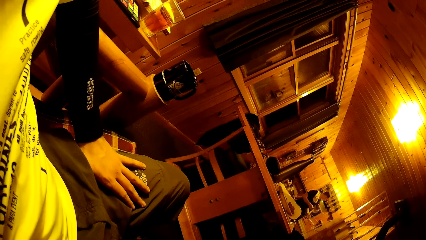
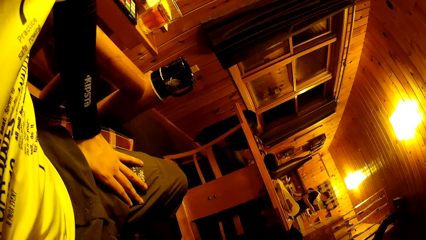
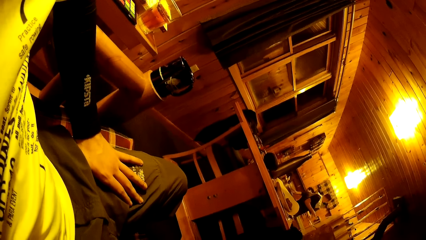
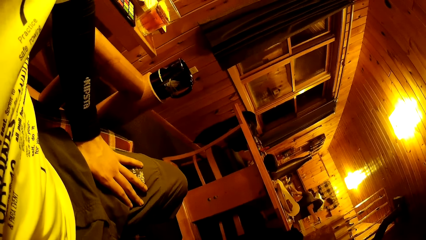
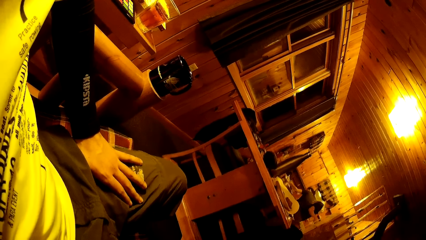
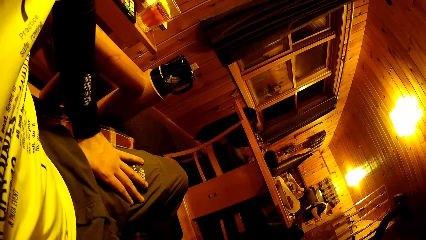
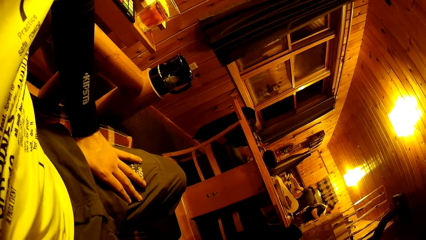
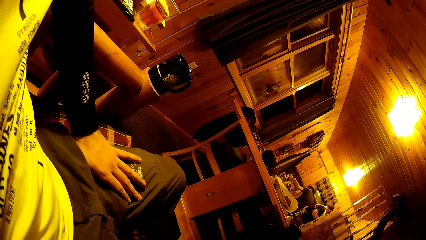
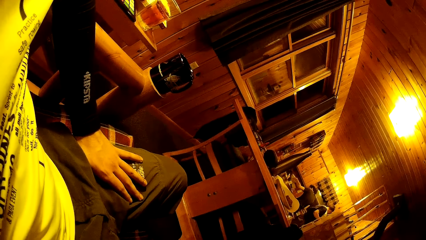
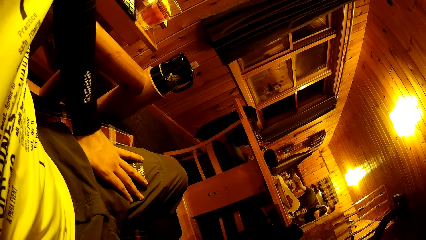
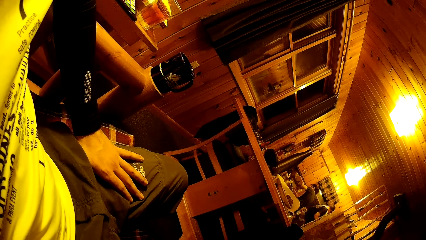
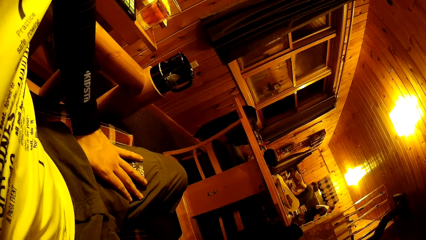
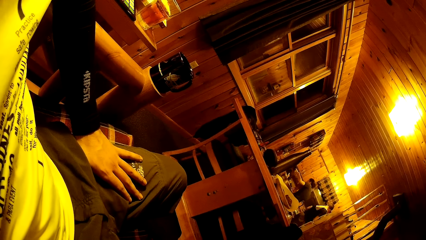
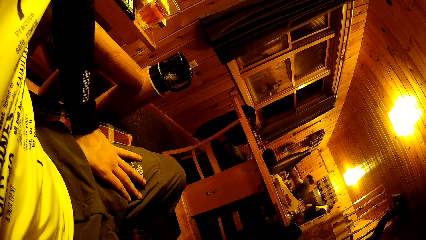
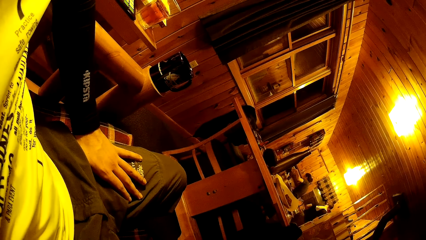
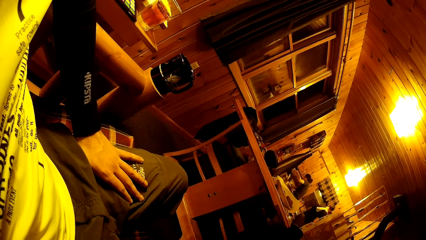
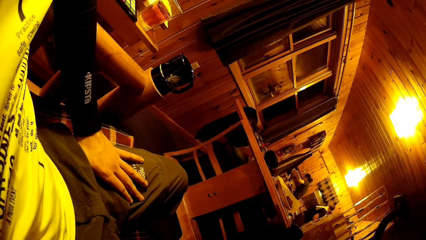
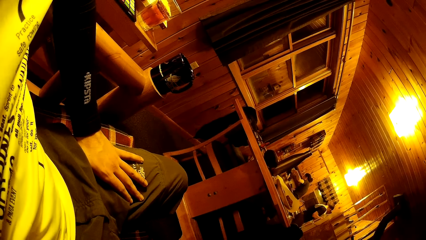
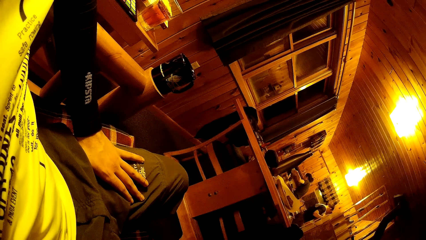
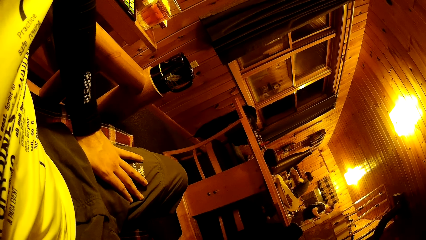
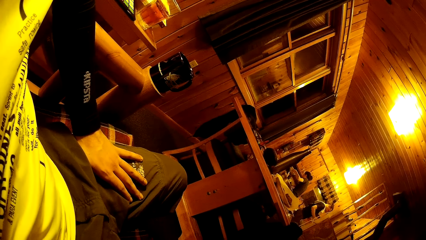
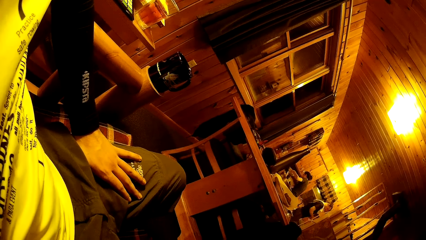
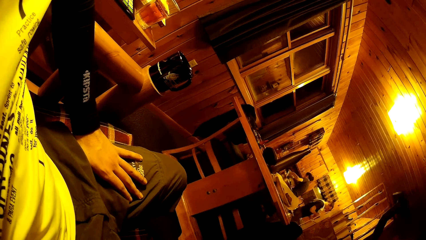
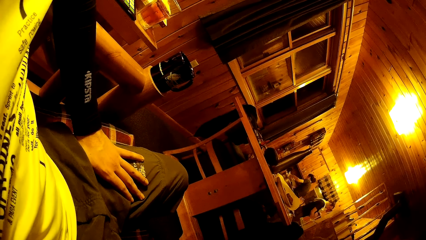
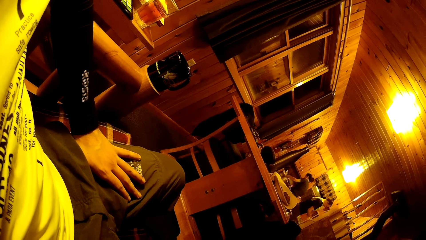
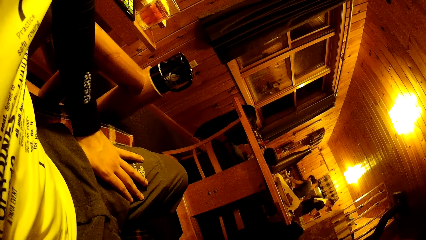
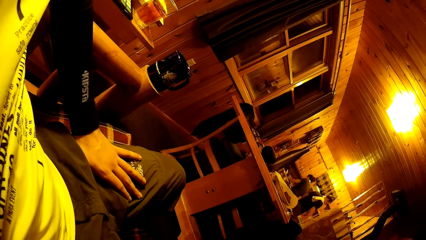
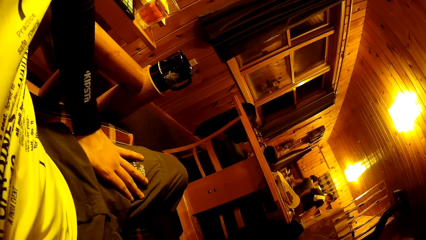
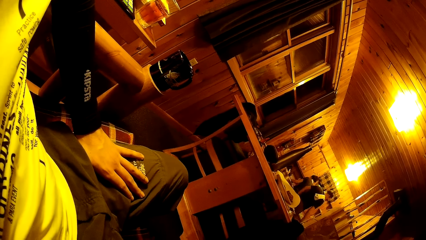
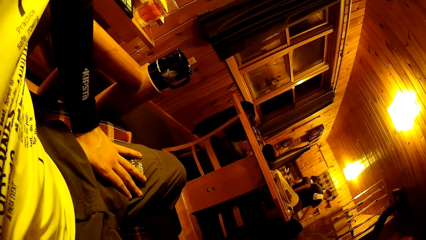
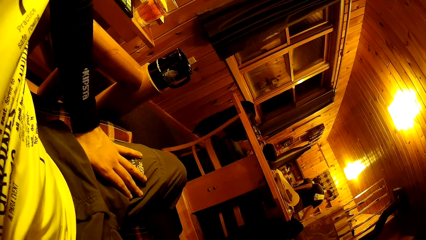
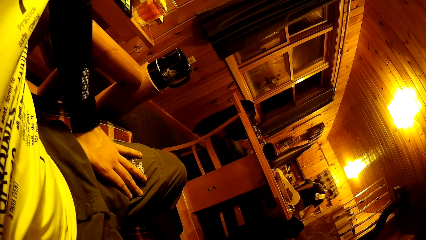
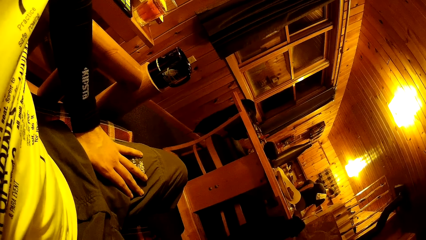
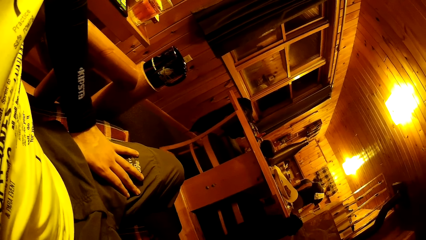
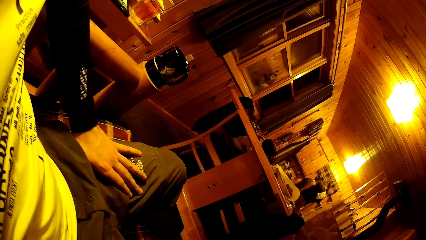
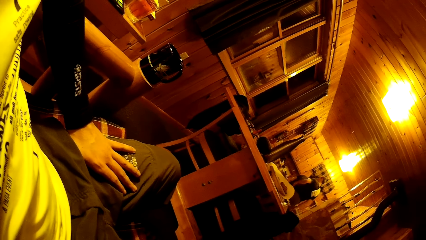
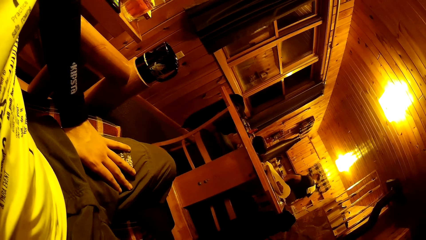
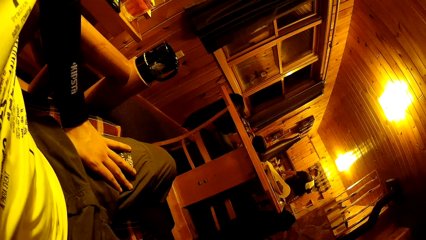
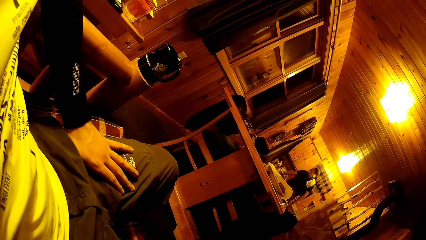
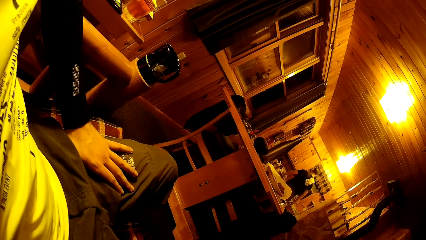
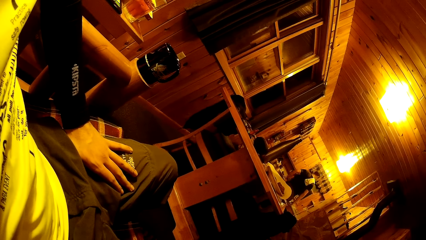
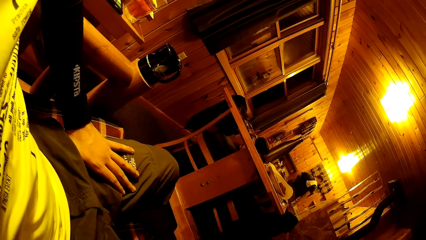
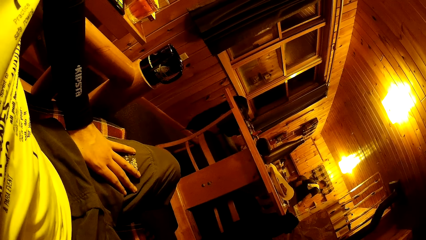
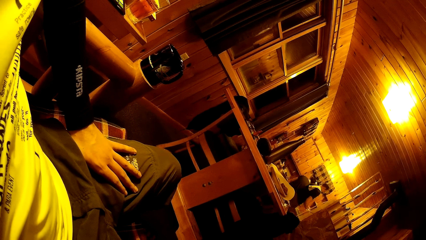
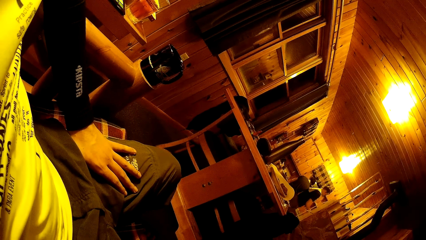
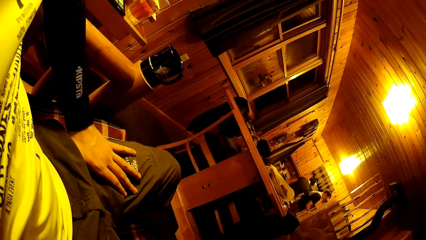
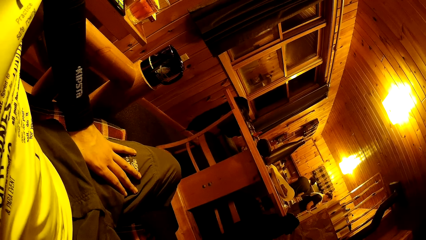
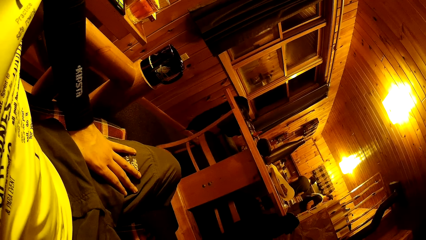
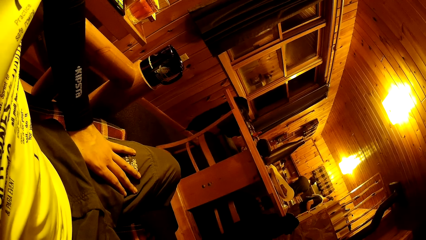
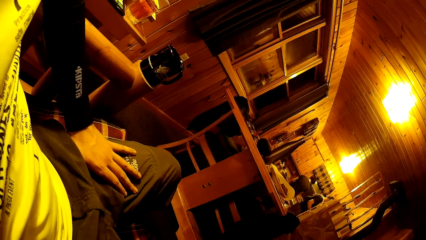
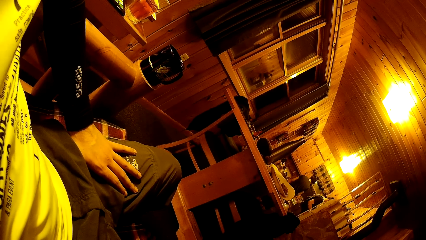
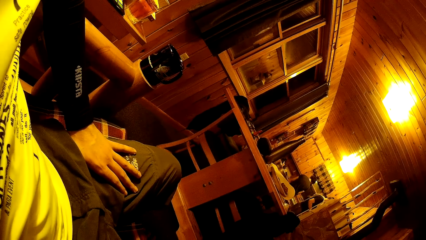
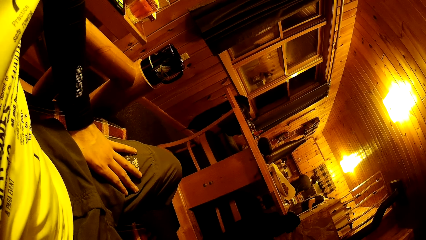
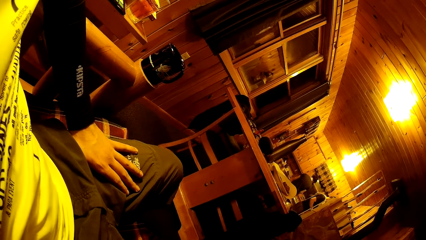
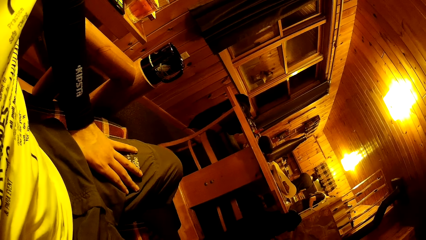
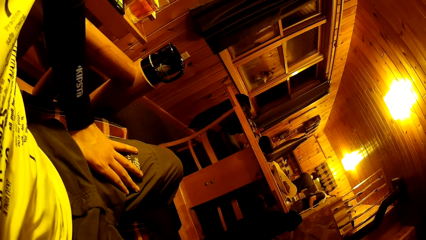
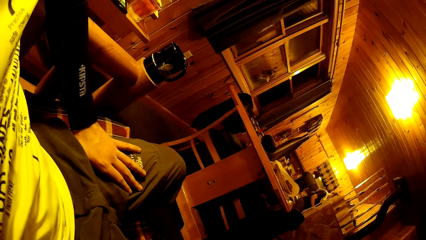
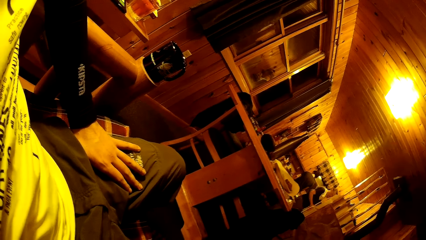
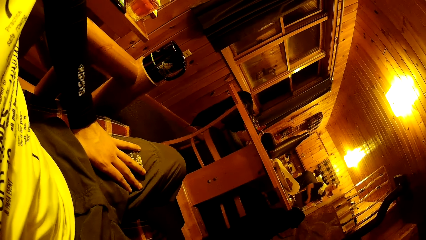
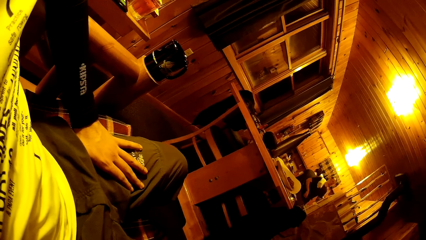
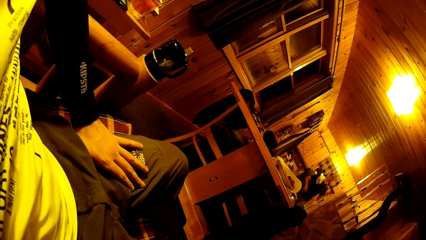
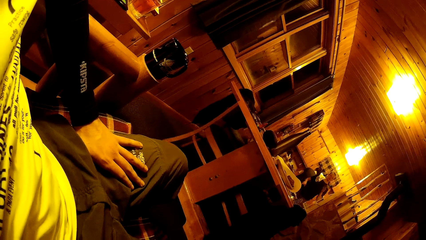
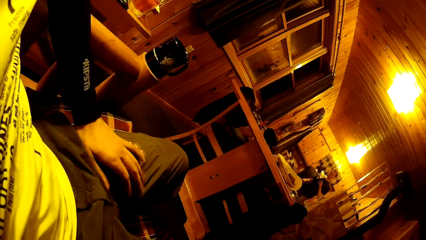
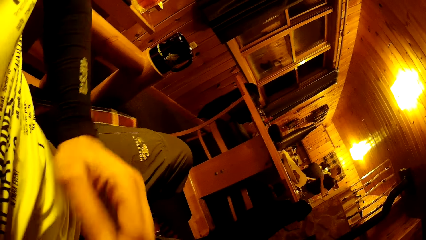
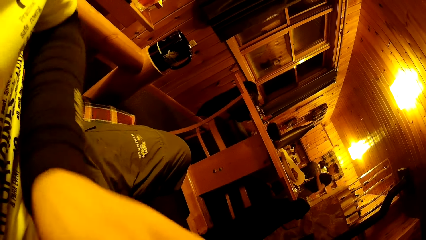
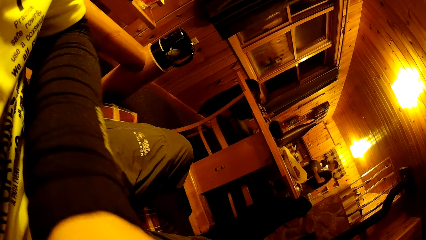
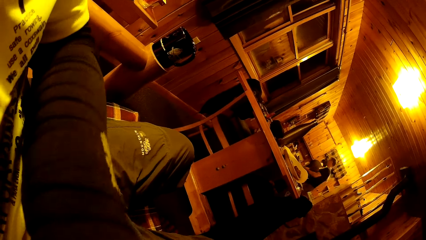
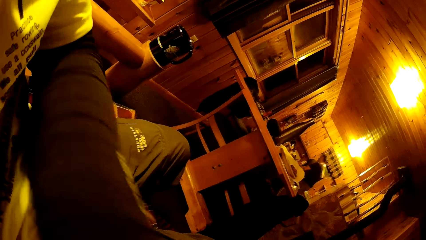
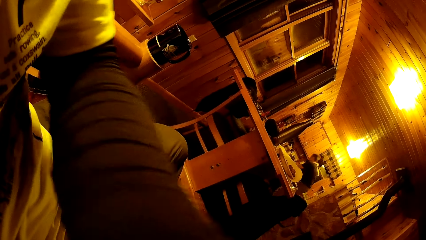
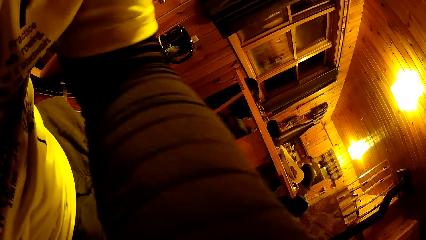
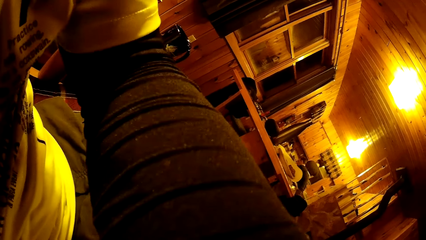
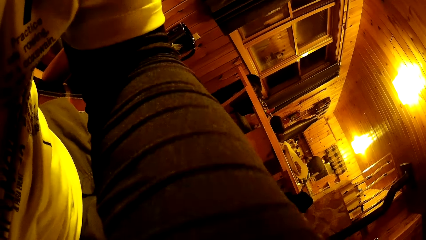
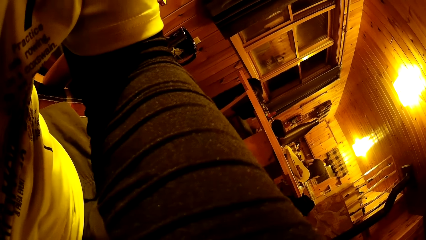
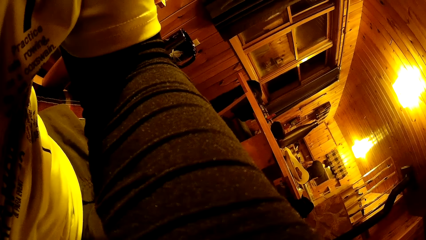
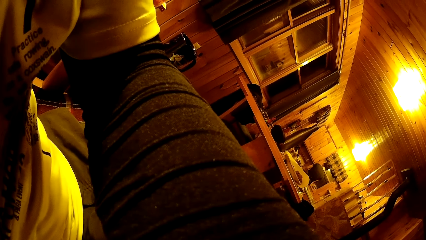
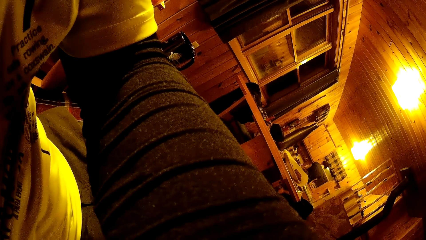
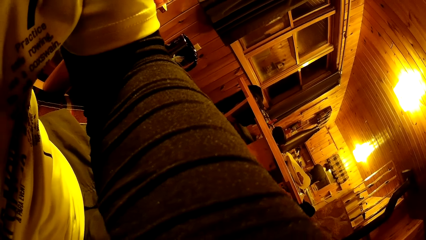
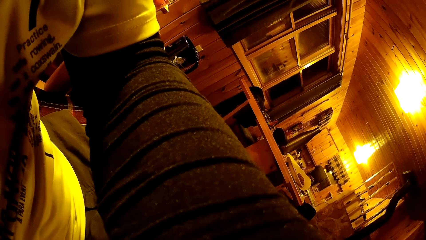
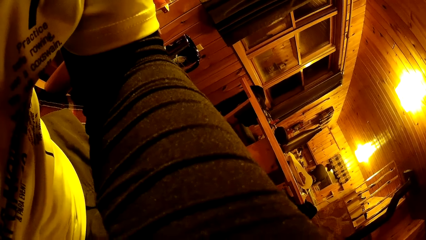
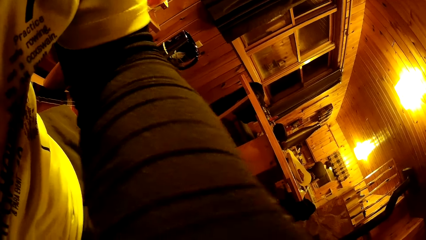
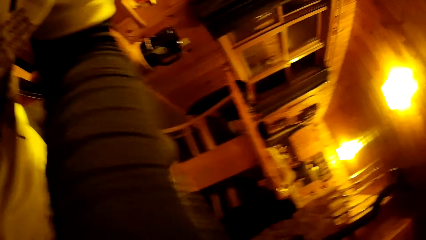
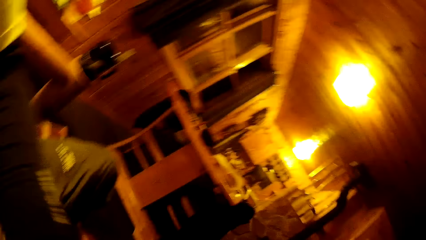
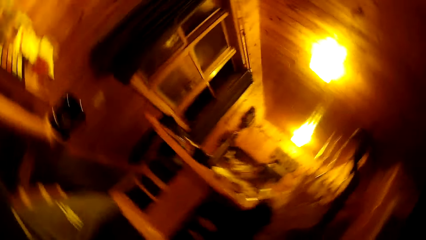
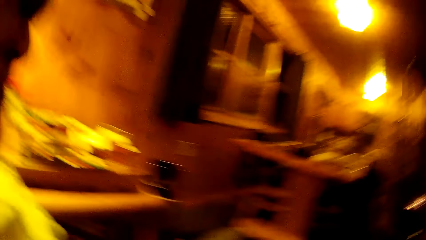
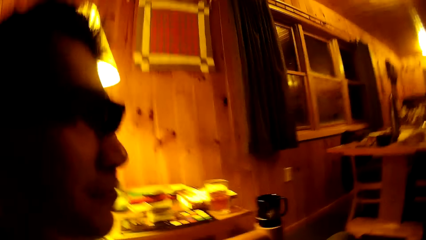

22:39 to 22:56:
A man places the sieve together with the knife on the kitchen slab with both hands. A woman moves a bowl on the kitchen slab with her left hand. Another man picks up another plate from the slab with his left hand. A person moves around in the kitchen. The other man passes the plate from his left hand to his right hand. The camera wearer stretches his left hand to adjust a camera.
